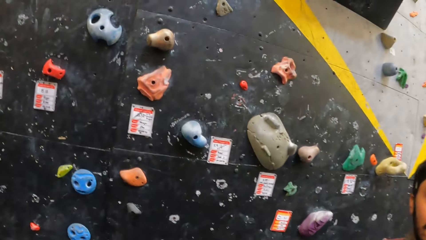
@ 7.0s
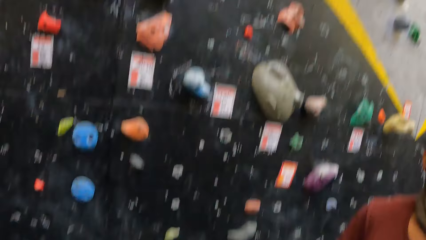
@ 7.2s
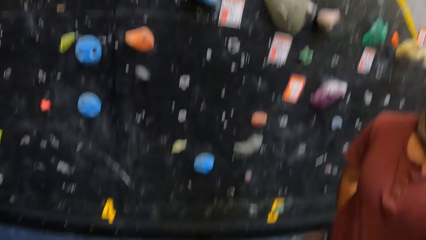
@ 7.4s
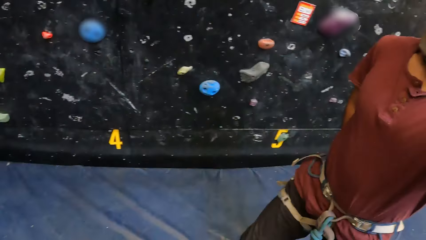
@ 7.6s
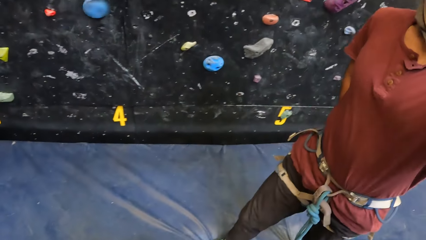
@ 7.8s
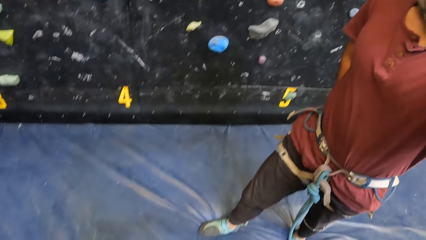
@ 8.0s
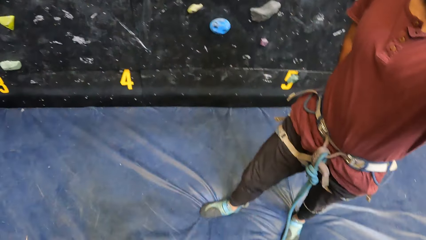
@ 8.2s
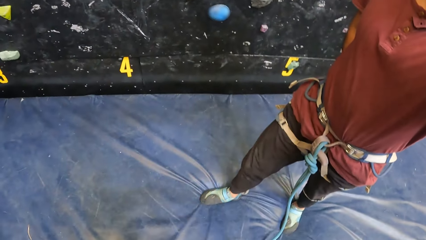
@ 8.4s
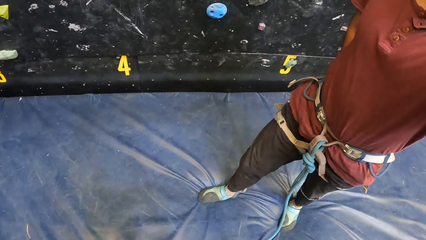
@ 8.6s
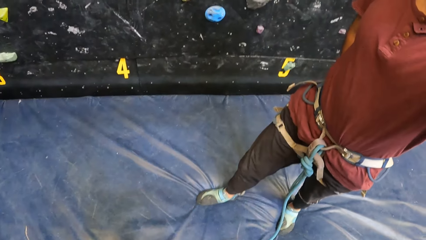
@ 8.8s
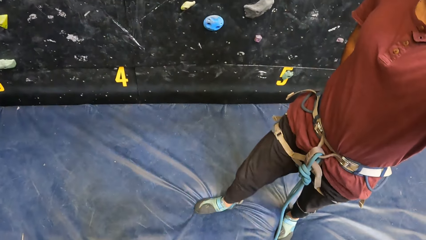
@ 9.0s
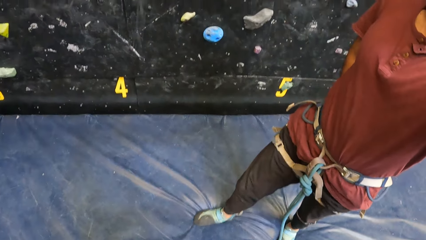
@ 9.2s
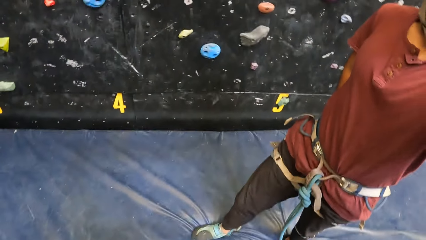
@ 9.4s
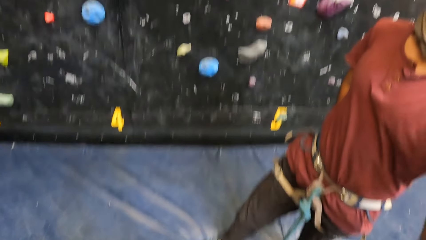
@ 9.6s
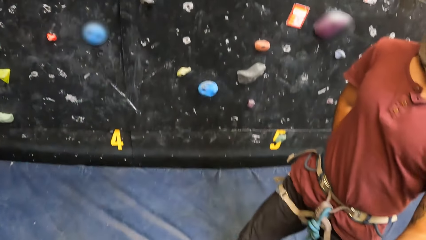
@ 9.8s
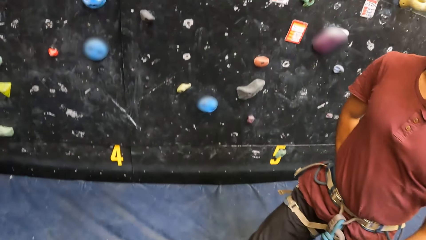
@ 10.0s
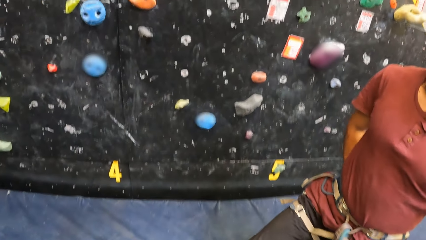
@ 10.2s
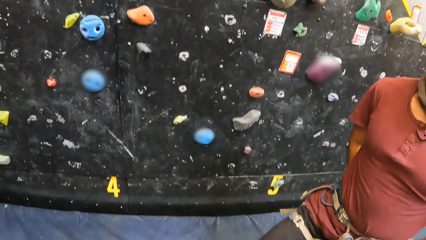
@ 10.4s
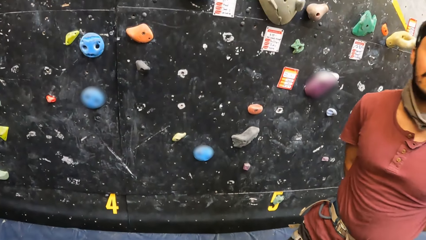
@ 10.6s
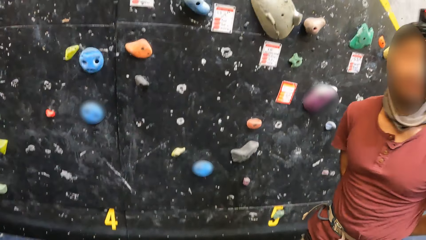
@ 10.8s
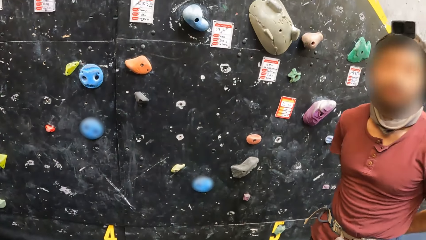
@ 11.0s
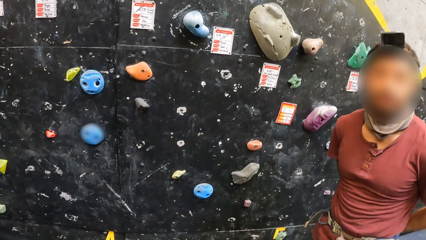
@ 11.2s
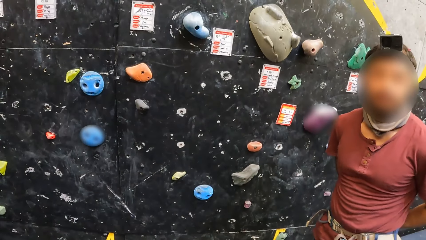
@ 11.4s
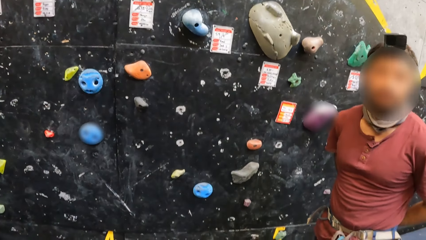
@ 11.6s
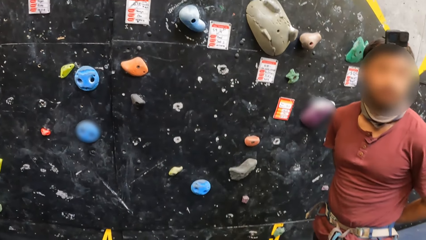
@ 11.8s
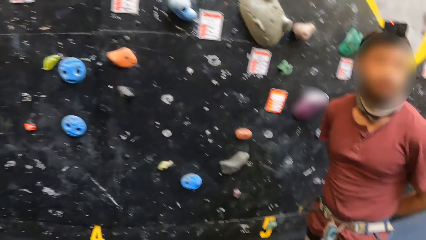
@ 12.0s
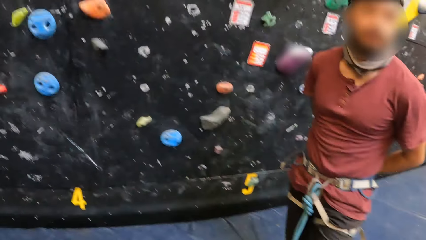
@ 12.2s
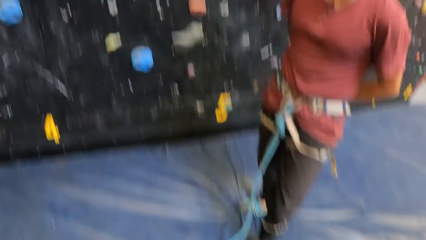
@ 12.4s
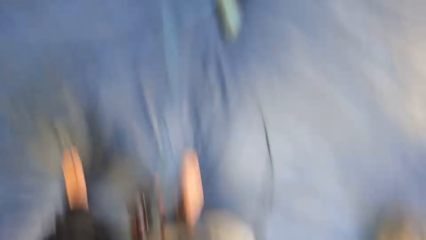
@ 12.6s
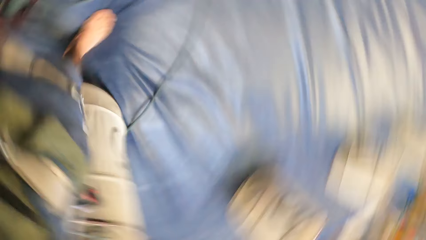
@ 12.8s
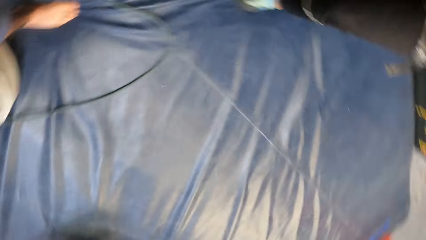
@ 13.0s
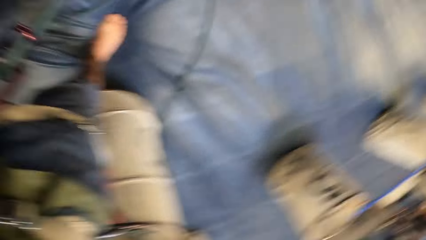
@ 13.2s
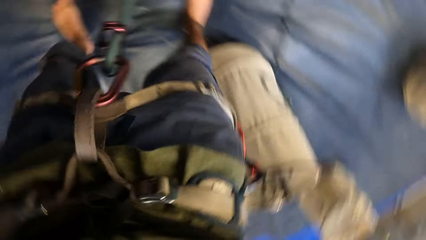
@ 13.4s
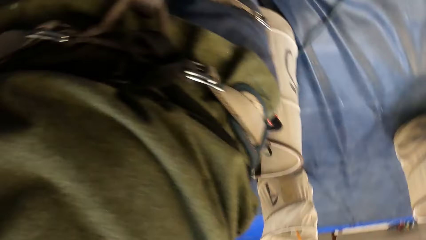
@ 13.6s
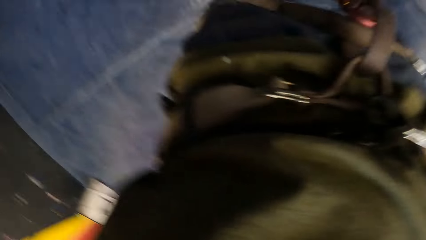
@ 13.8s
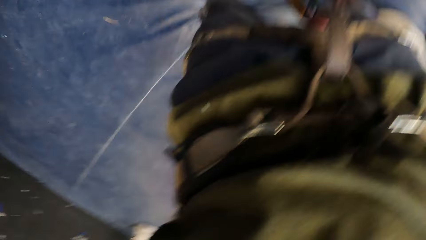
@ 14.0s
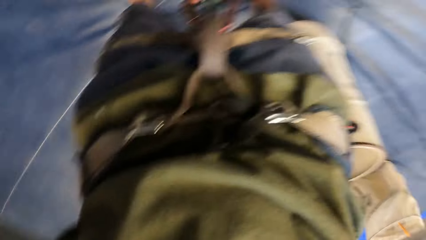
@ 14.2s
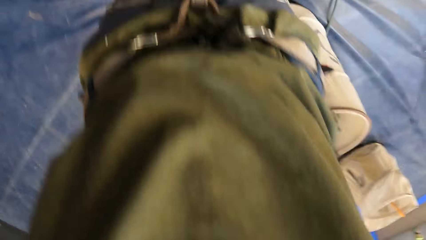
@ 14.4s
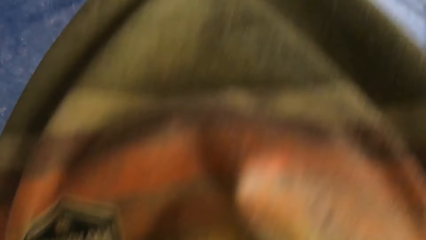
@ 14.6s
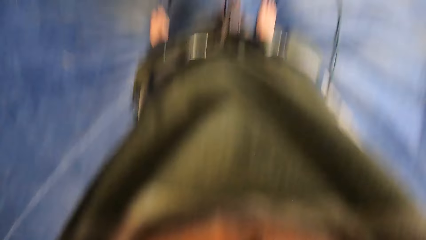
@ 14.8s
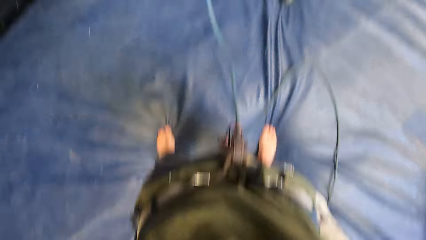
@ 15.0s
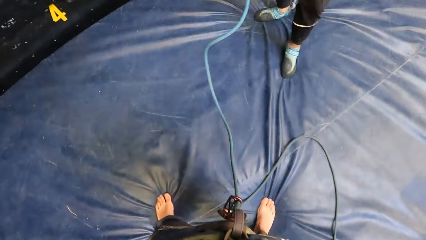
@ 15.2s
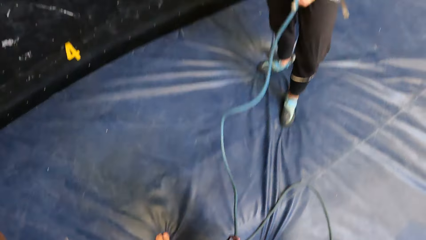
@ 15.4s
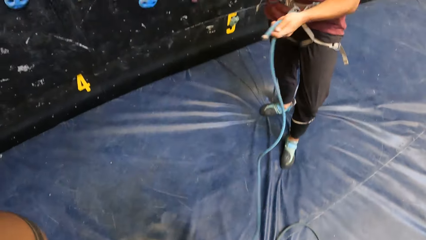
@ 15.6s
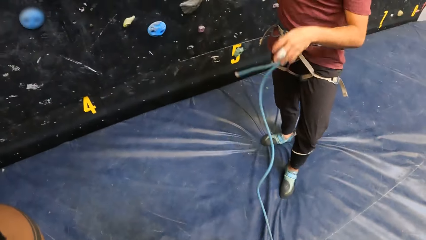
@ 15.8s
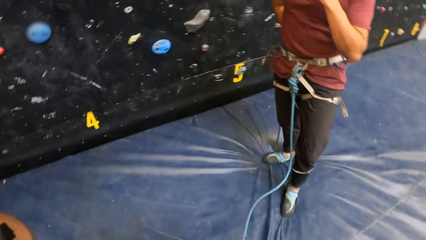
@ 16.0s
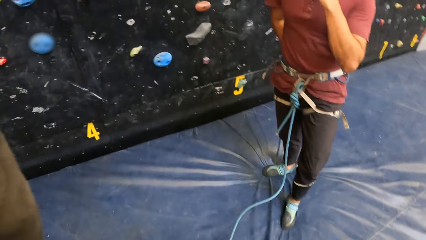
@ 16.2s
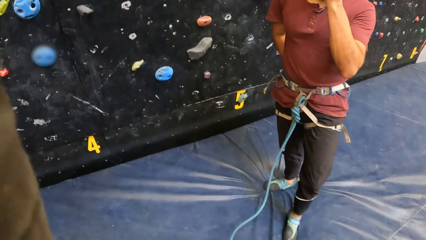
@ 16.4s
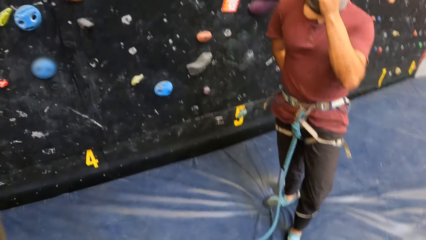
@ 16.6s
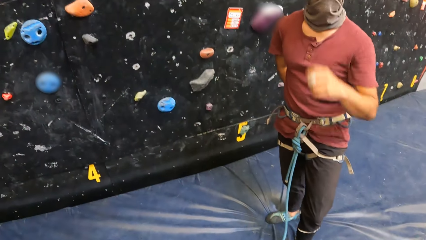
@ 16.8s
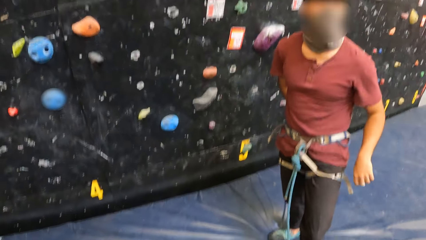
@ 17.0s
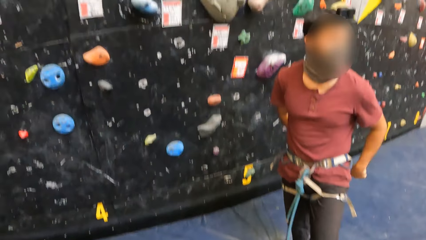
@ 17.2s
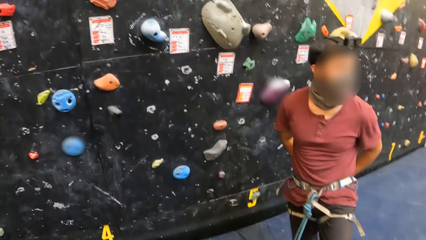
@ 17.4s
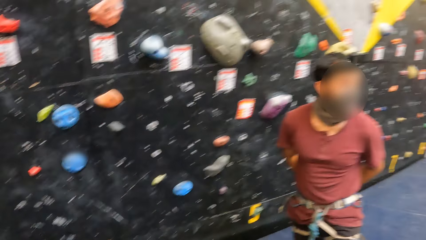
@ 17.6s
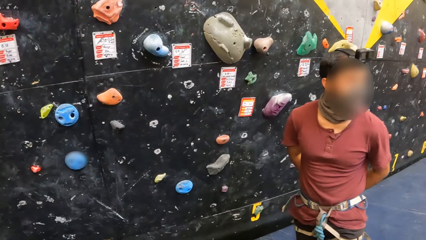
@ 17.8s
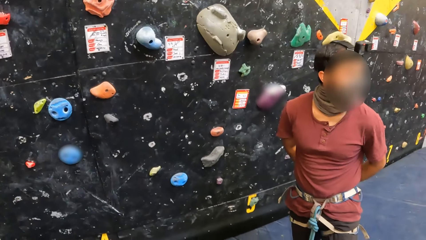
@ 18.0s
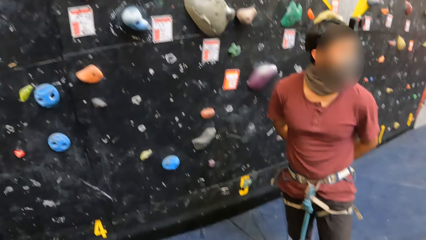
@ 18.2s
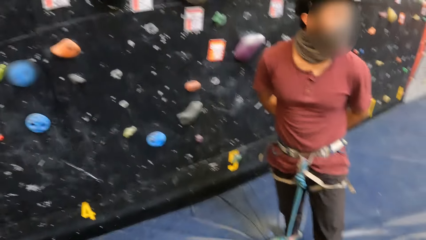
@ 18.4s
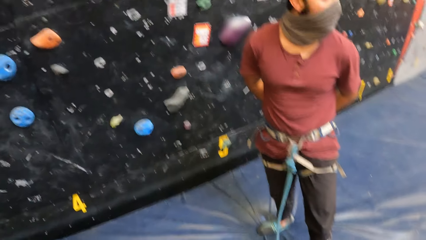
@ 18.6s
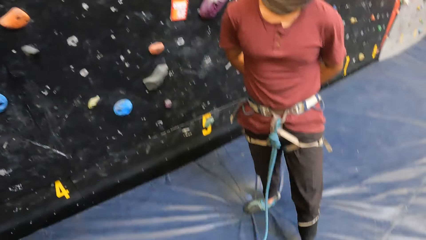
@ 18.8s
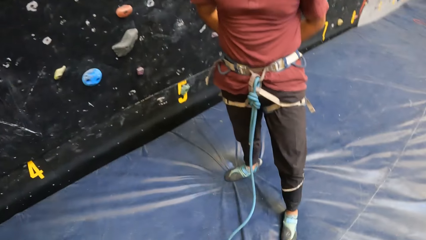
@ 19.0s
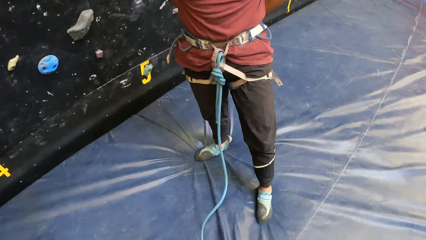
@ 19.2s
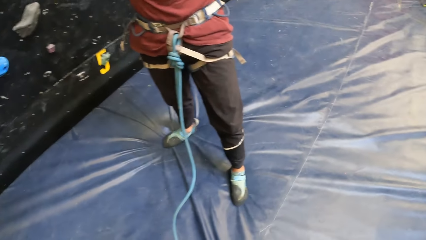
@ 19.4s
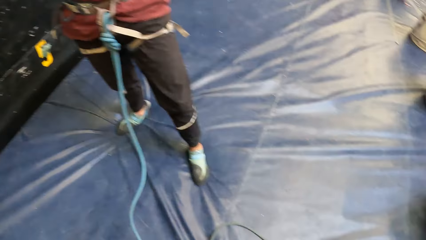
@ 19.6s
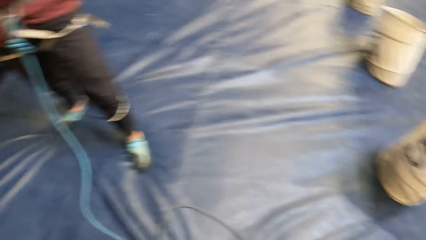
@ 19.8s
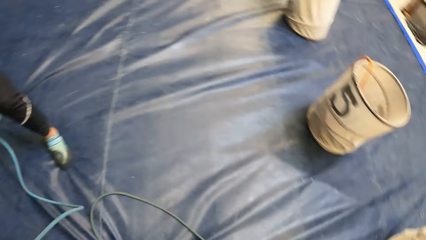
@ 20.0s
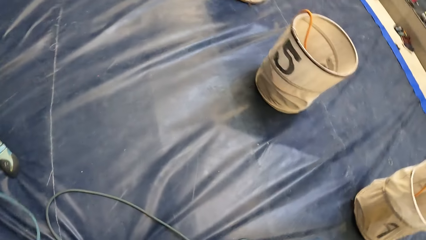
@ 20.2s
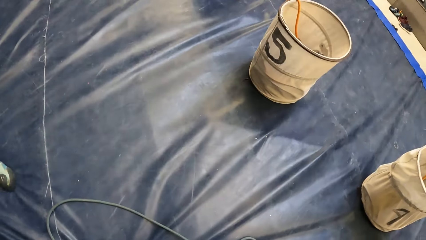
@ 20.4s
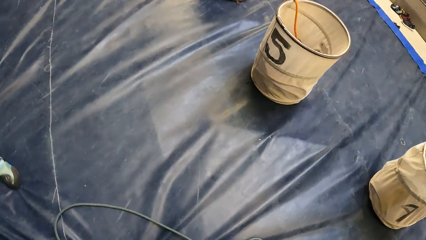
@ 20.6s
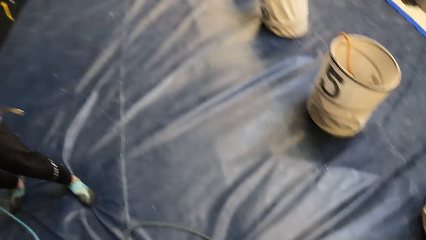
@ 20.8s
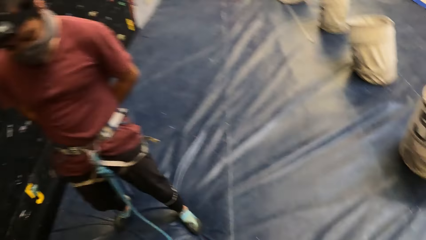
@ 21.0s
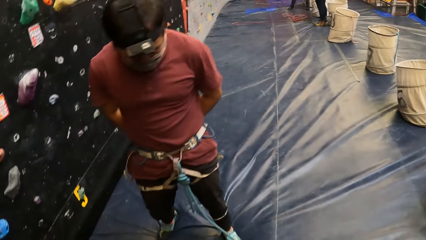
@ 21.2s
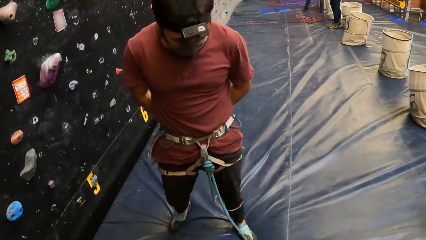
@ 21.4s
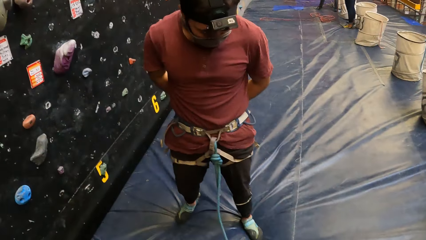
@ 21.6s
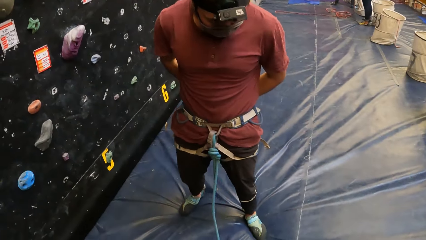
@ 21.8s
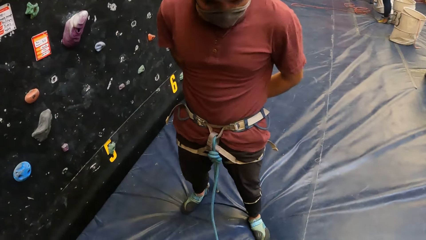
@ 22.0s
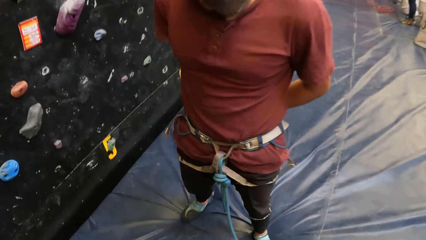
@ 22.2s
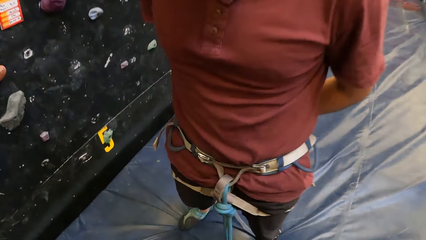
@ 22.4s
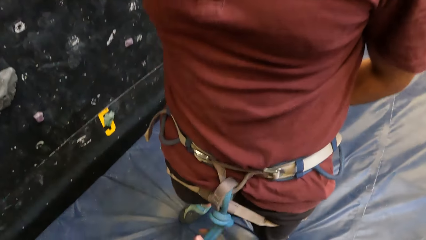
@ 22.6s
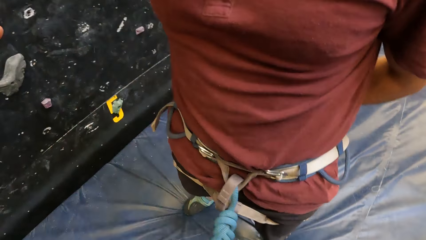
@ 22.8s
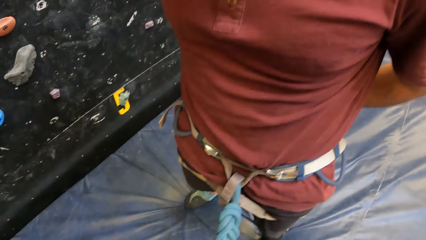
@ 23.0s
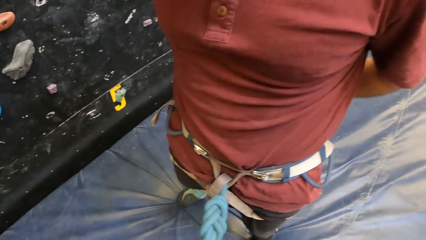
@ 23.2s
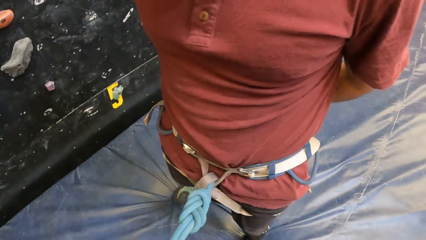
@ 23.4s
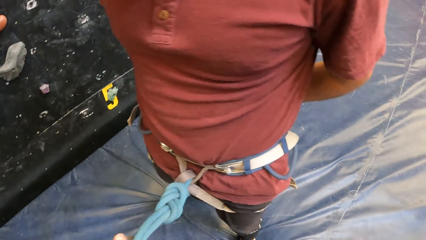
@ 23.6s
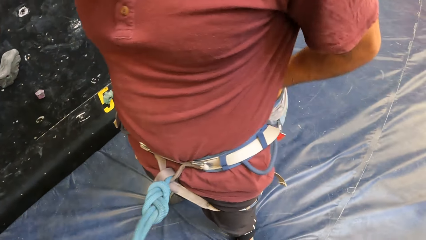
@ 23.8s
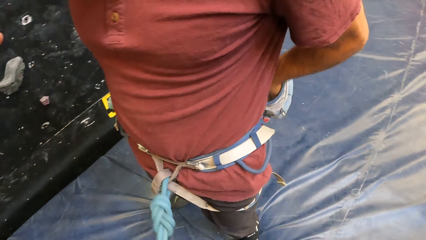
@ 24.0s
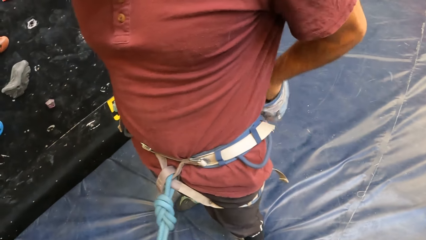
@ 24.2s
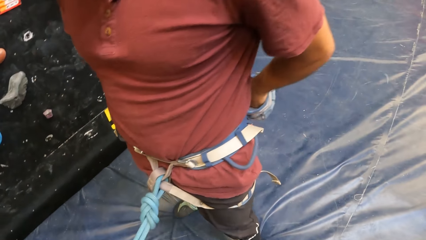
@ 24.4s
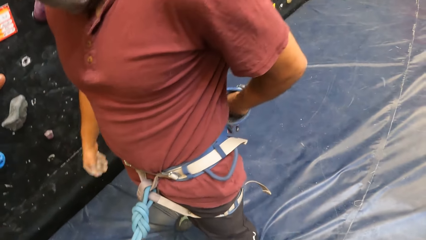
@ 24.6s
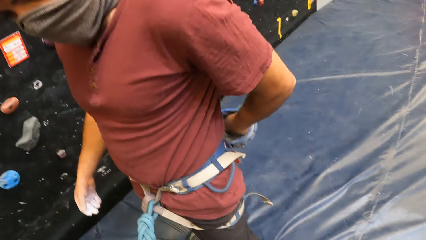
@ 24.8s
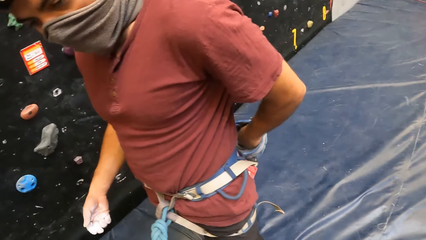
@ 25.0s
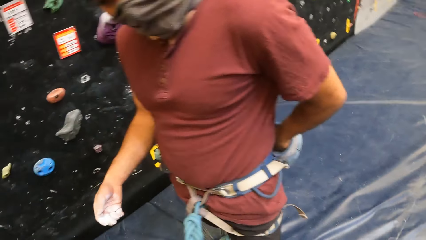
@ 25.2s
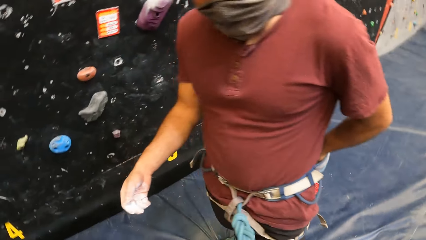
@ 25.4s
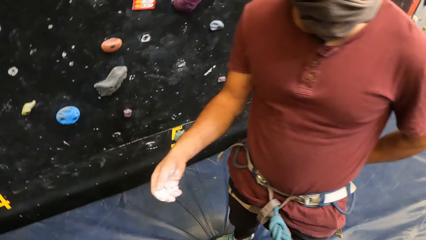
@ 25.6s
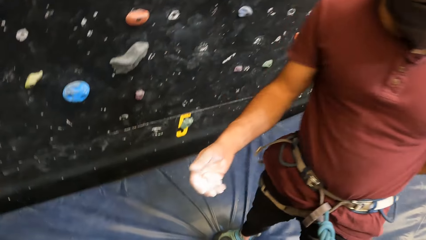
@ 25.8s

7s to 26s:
The camera wearer stares at the rock climbing. They adjust the camera on the head. They stare at a man.
